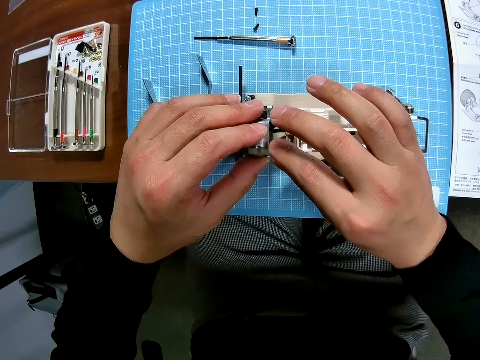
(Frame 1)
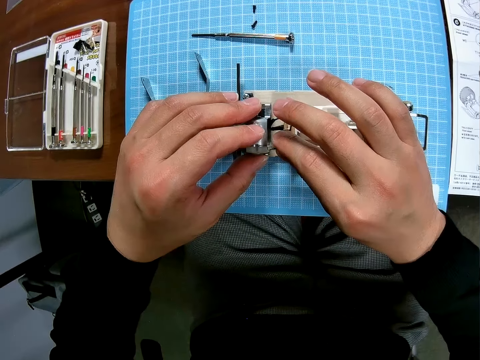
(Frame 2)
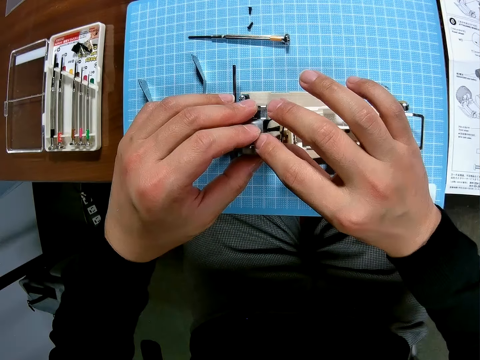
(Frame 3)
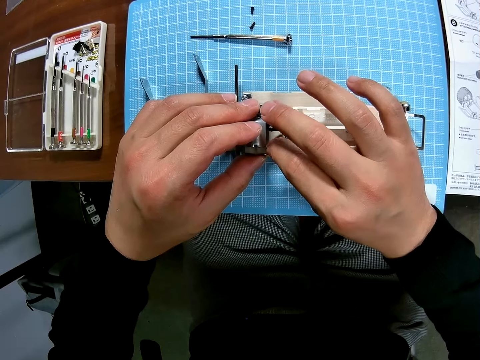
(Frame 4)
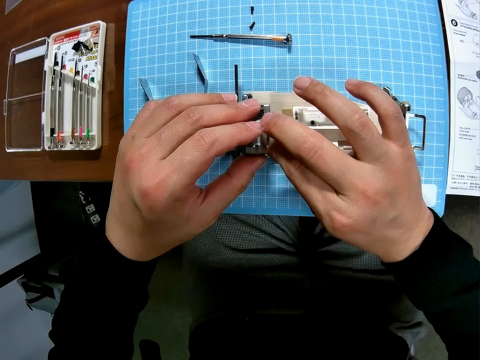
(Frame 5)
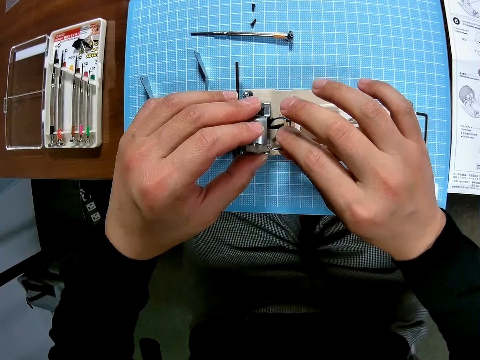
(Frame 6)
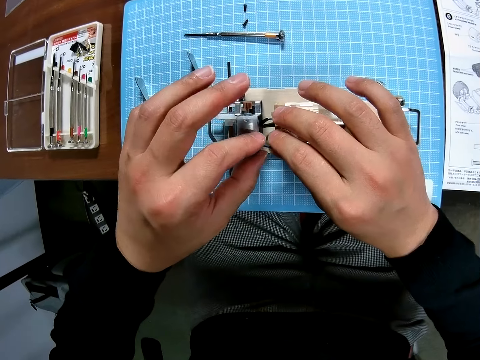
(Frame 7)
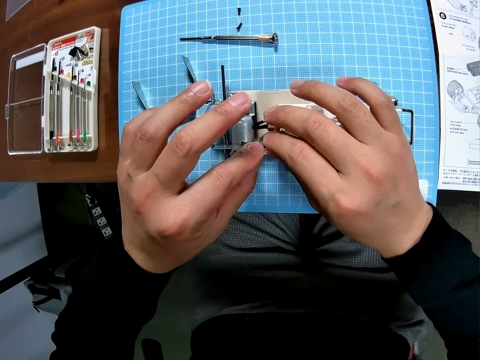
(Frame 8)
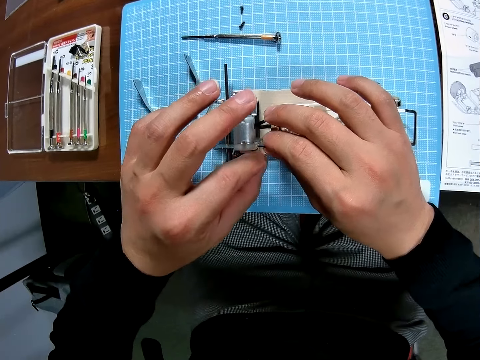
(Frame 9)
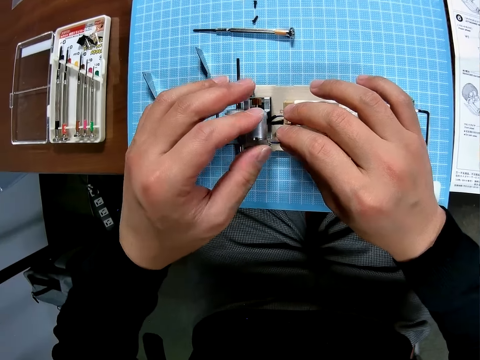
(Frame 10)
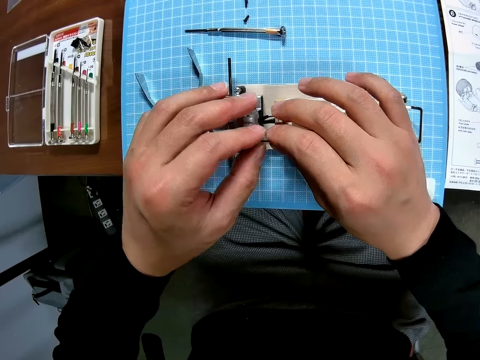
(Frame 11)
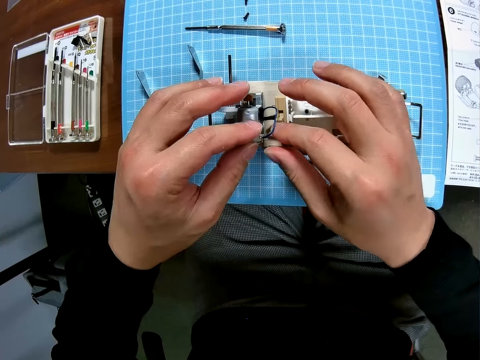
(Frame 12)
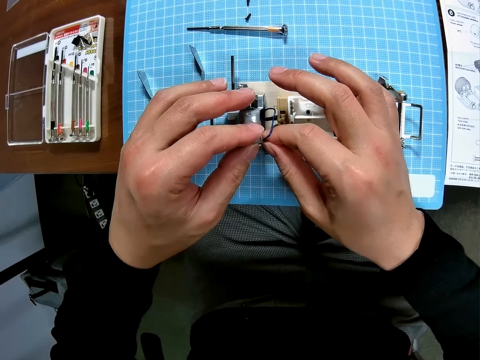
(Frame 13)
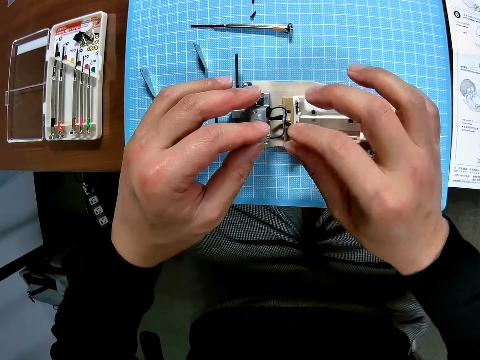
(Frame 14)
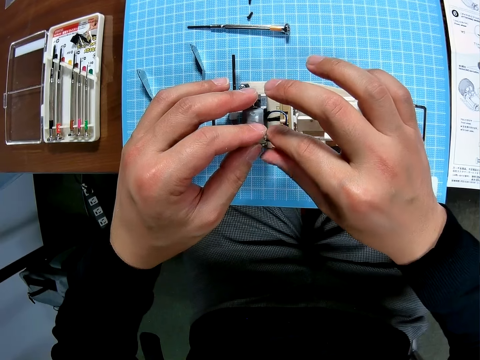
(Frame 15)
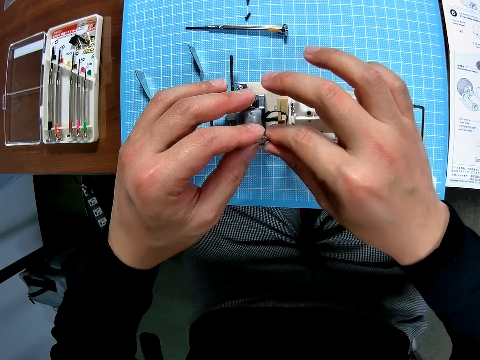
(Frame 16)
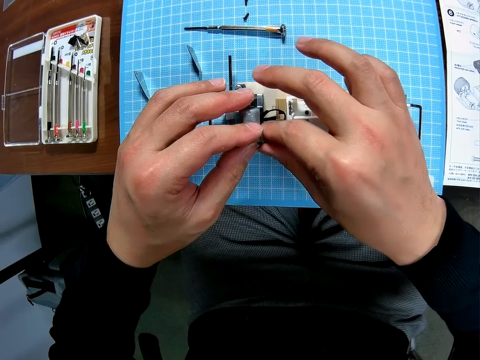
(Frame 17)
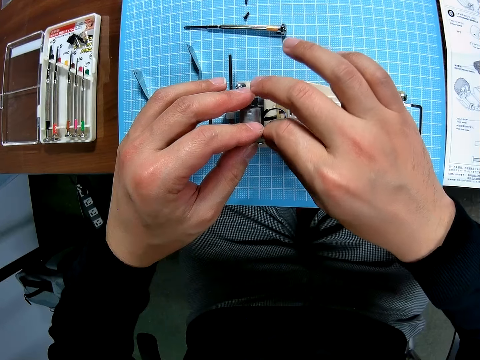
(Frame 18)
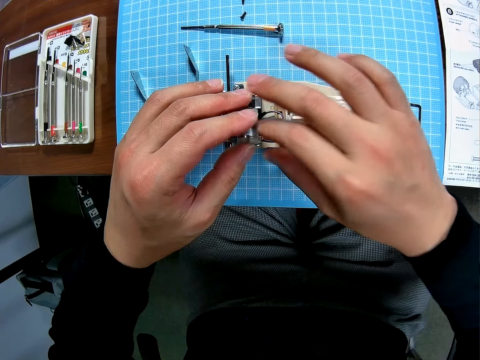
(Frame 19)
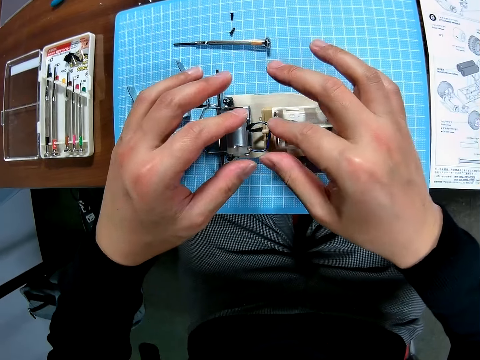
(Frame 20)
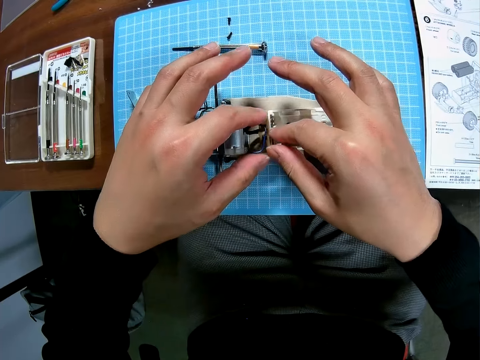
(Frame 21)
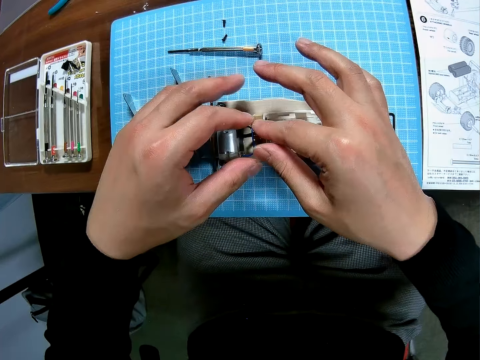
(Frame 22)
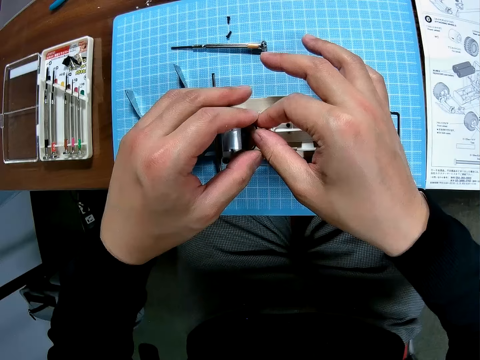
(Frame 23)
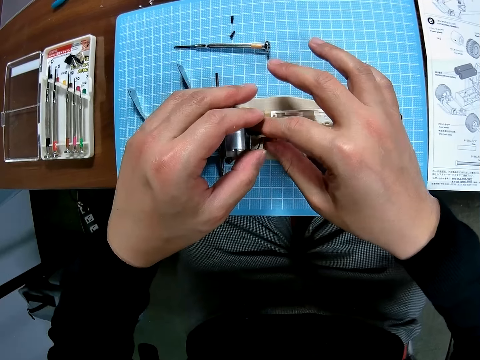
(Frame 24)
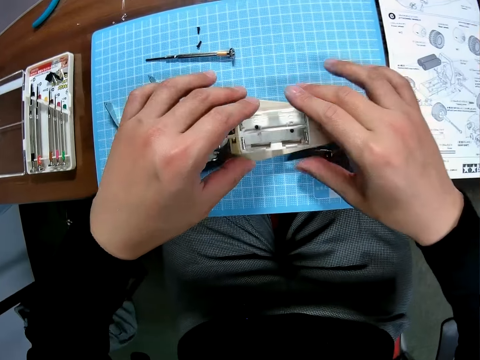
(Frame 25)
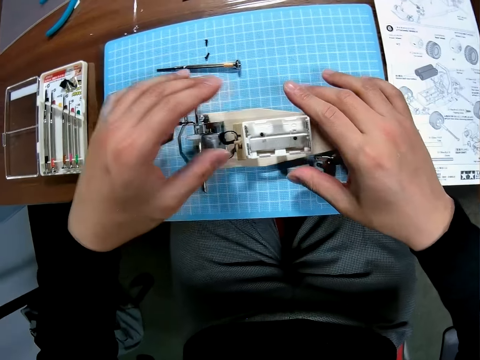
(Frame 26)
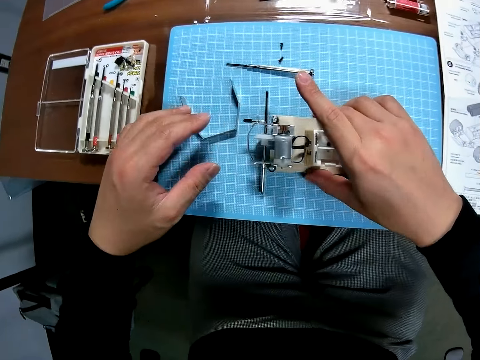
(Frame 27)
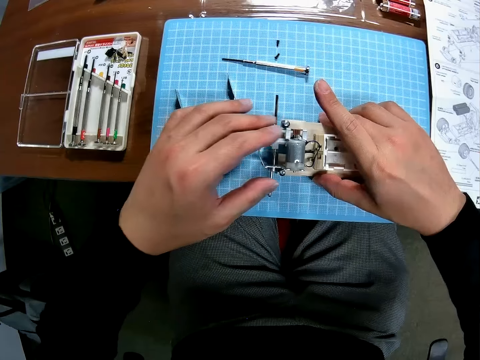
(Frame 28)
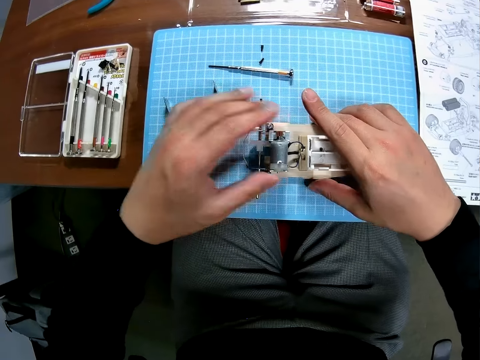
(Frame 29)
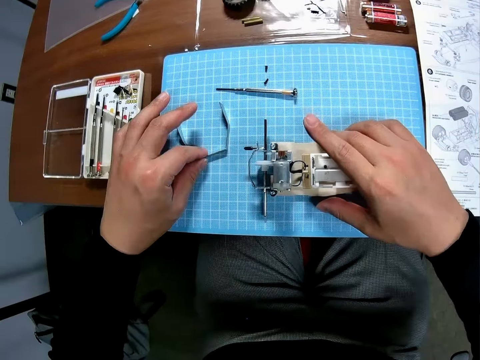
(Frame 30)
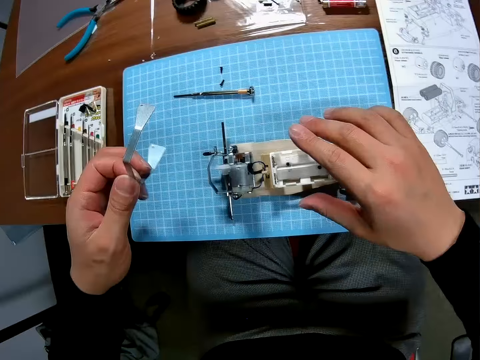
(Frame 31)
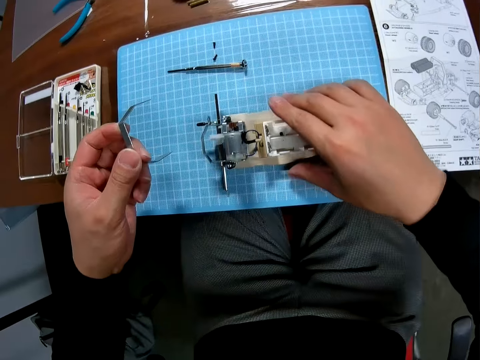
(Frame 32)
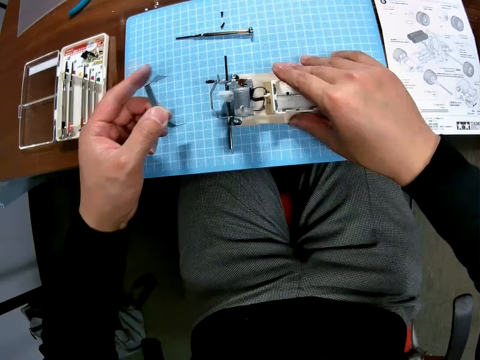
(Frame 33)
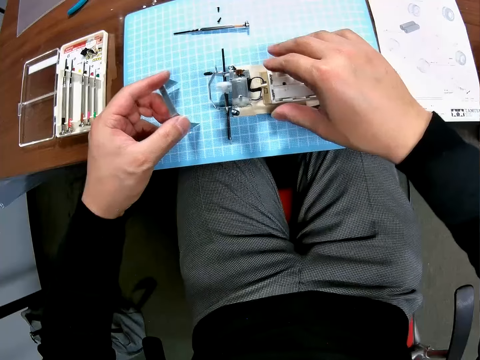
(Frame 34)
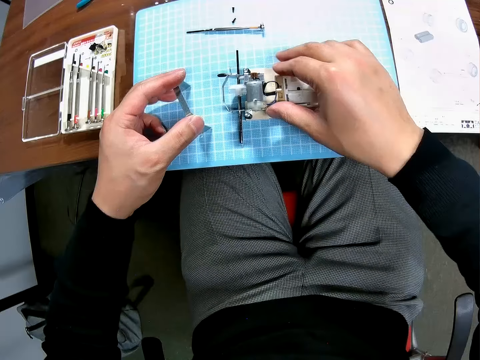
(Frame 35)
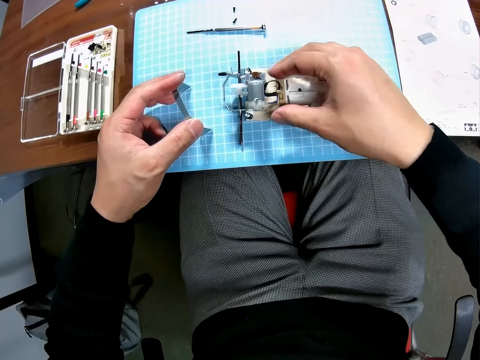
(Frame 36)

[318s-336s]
The camera wearer holds the undercarriage. They hold the motor. They pick up the metallic component of the toy from the table. They hold the undercarriage.

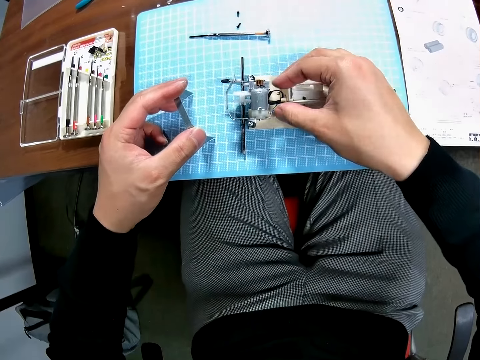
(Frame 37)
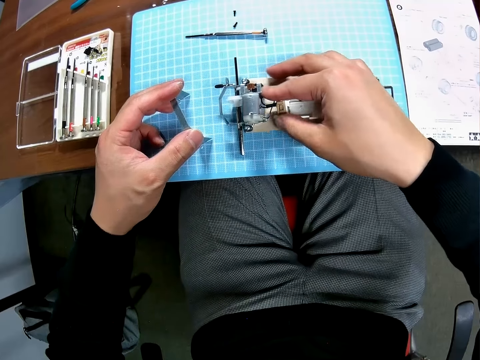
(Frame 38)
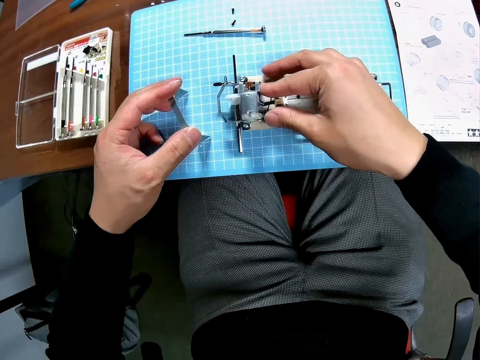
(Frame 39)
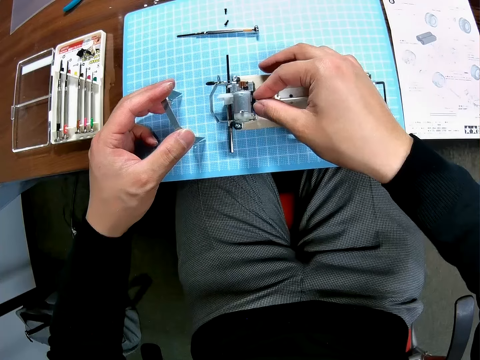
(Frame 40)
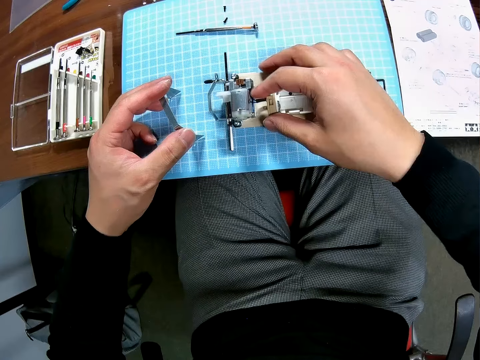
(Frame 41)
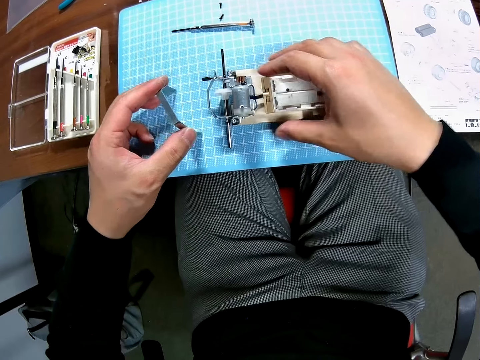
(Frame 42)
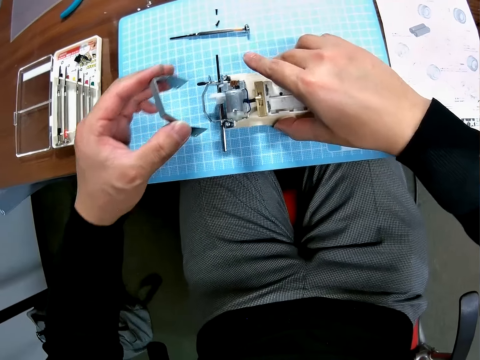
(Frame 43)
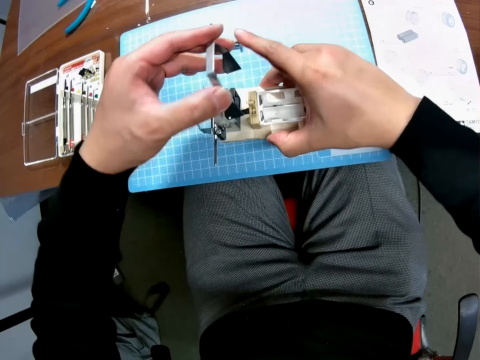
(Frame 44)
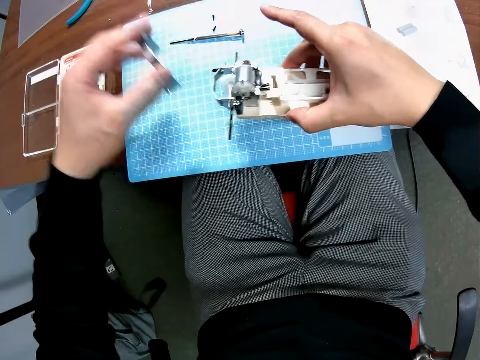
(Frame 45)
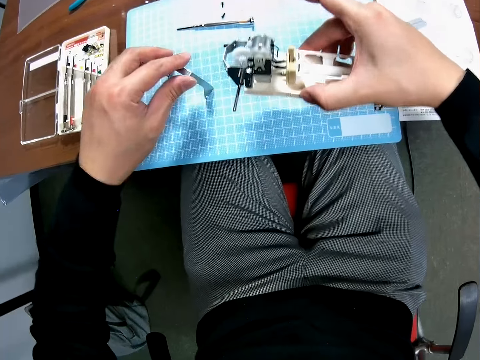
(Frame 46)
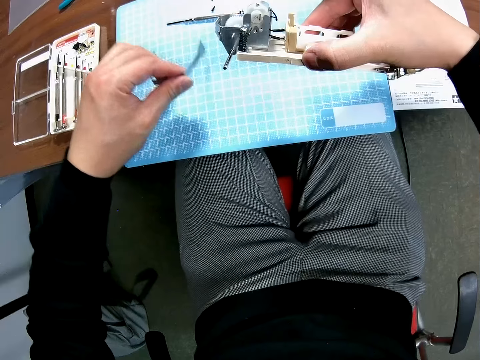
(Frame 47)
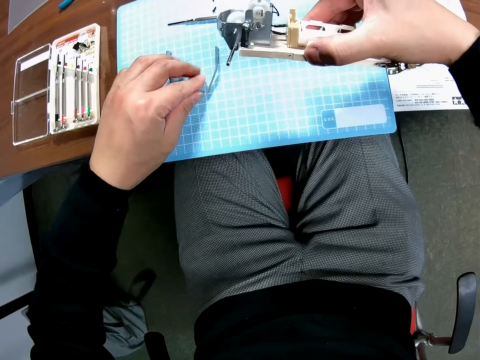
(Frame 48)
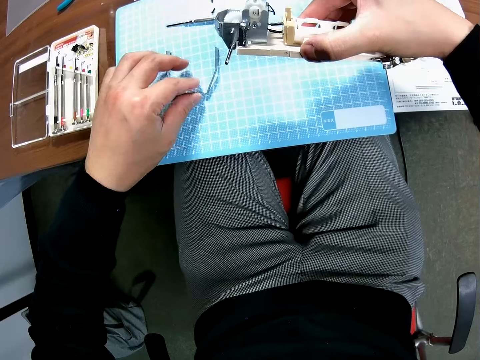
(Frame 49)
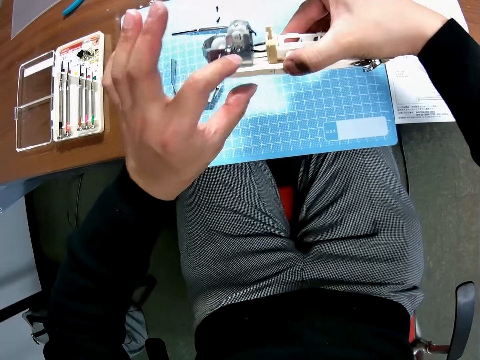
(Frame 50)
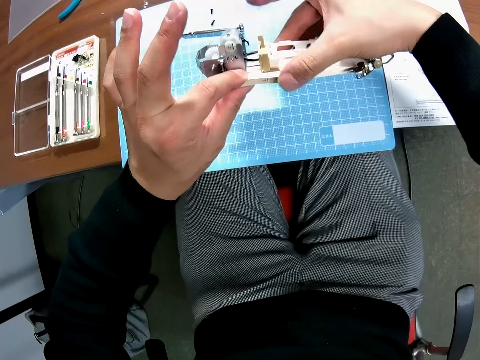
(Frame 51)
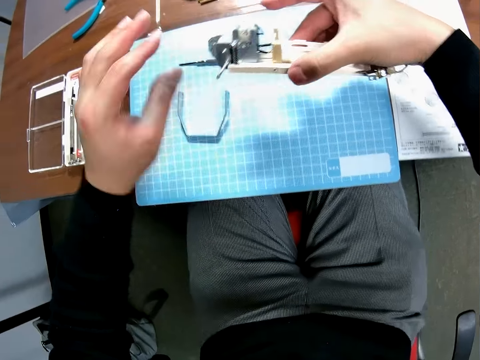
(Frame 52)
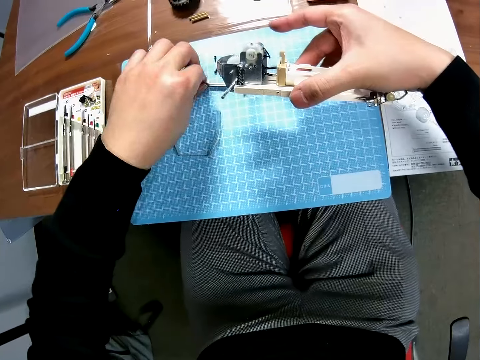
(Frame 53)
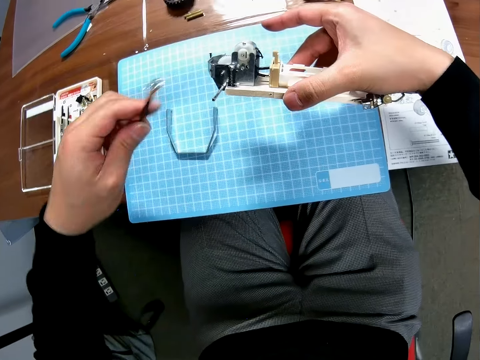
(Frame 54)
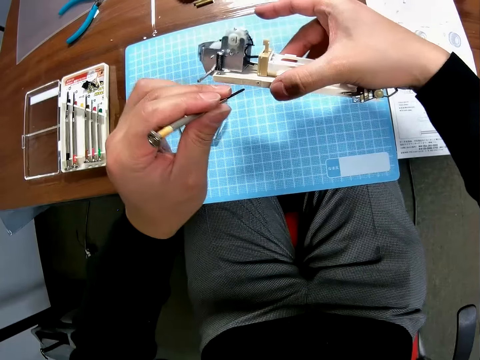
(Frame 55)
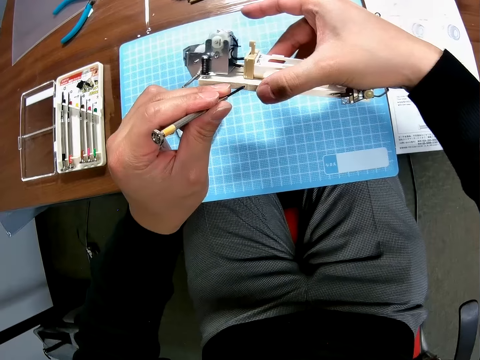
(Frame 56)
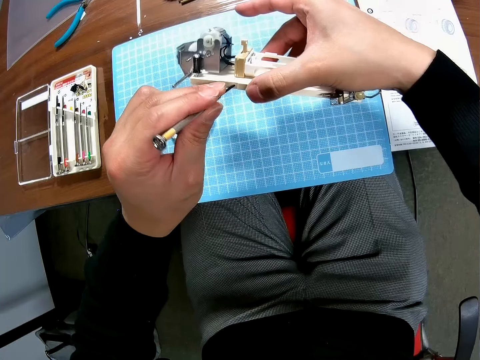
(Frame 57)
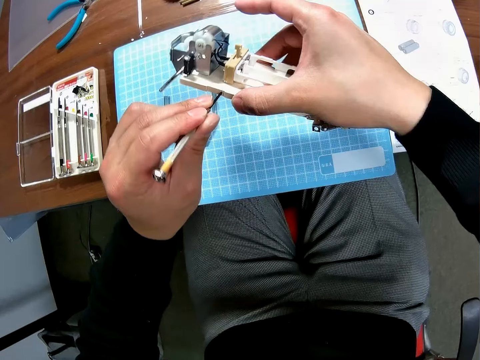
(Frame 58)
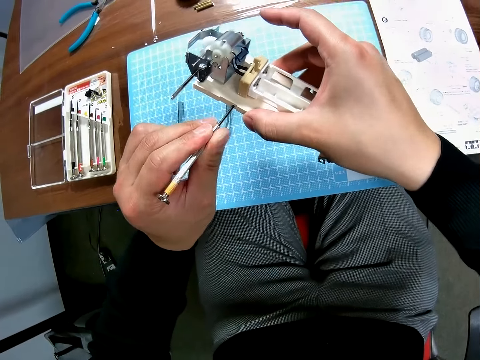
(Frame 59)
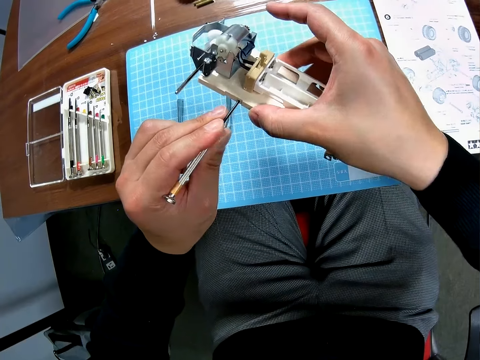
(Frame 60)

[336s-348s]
The camera wearer carries the undercarriage. They drop the metallic component of the toy on the table. They pick up a screwdriver from the table. They screw the undercarriage.
